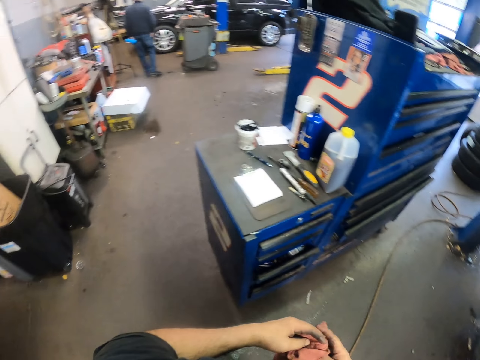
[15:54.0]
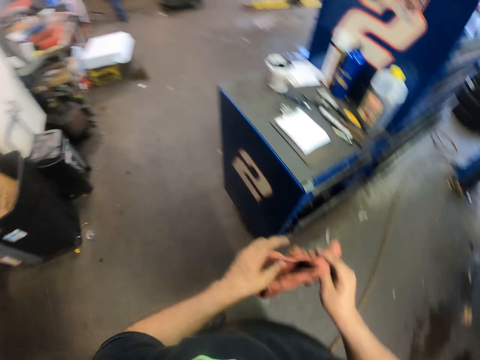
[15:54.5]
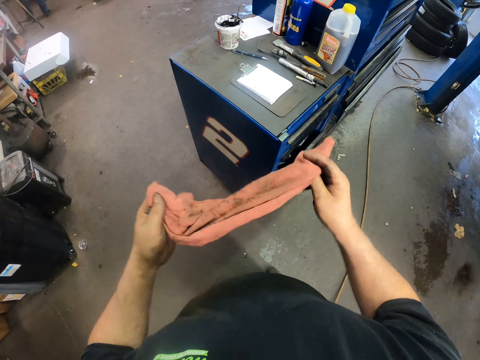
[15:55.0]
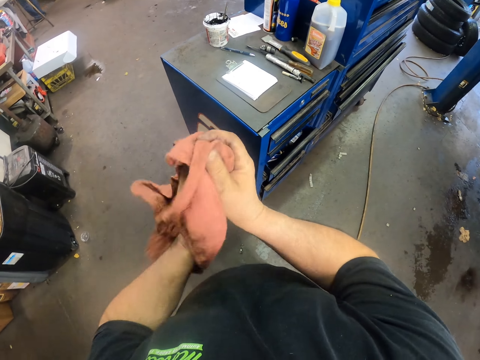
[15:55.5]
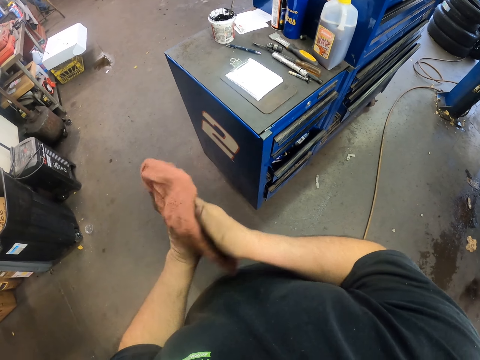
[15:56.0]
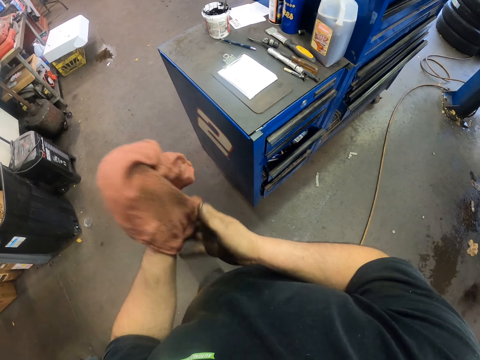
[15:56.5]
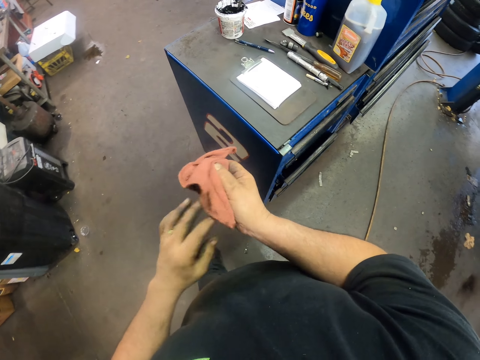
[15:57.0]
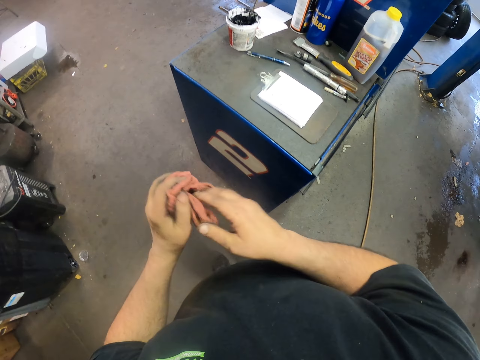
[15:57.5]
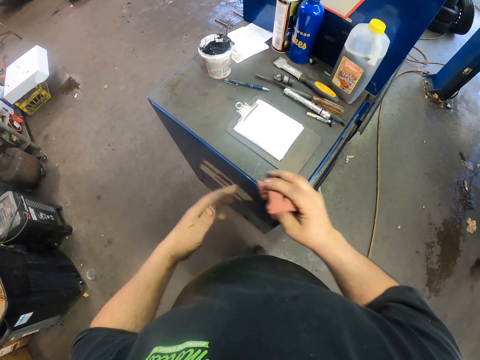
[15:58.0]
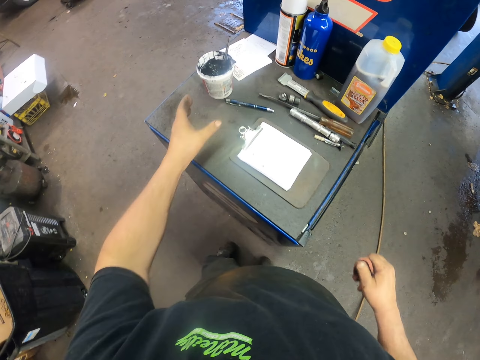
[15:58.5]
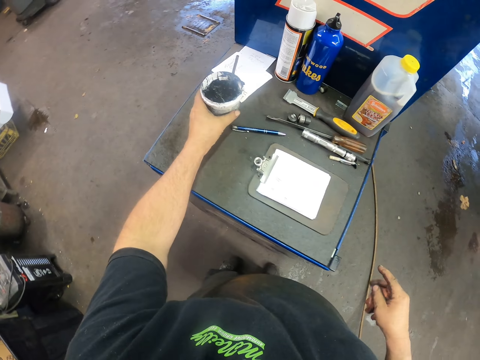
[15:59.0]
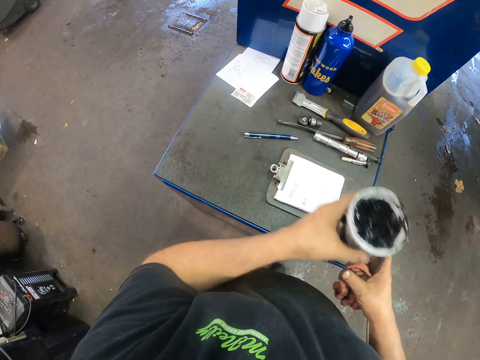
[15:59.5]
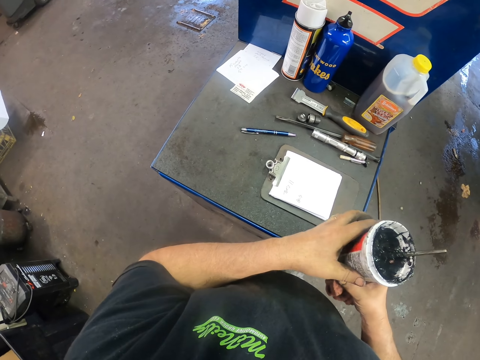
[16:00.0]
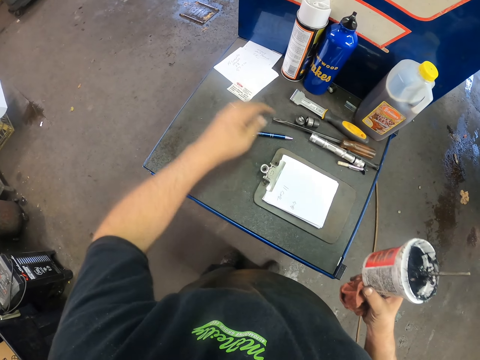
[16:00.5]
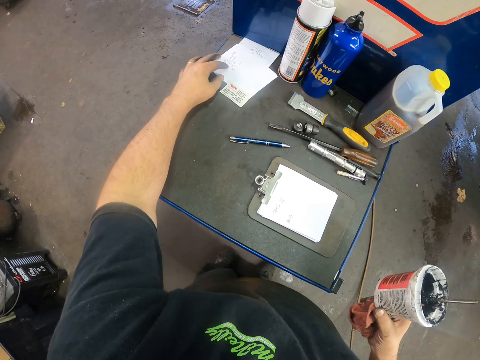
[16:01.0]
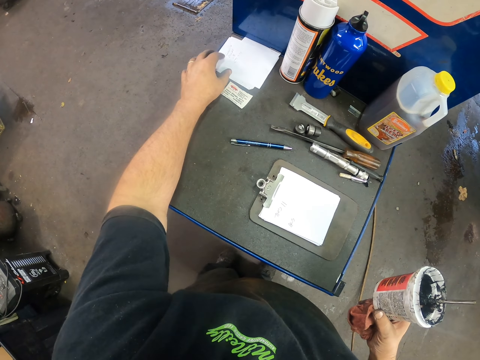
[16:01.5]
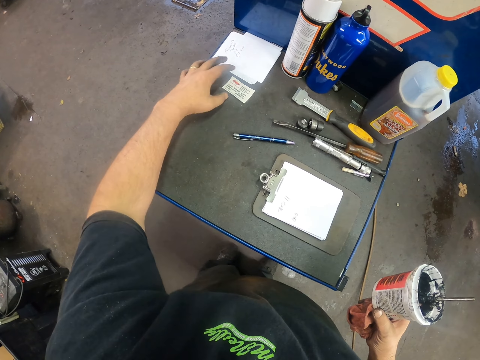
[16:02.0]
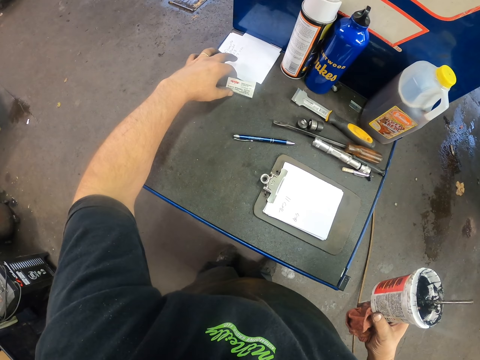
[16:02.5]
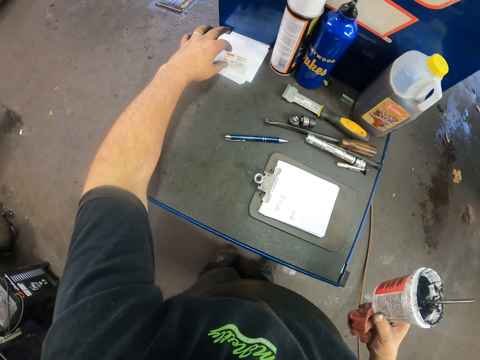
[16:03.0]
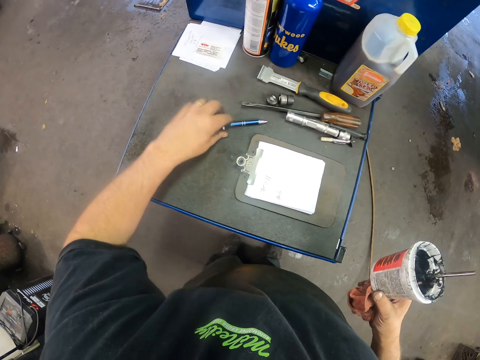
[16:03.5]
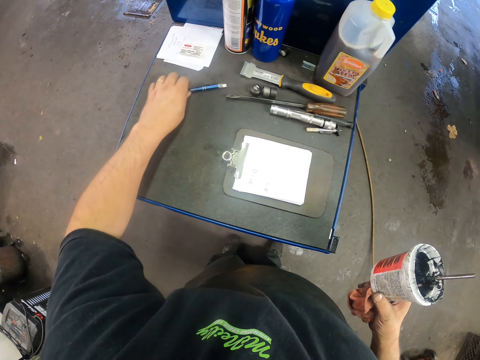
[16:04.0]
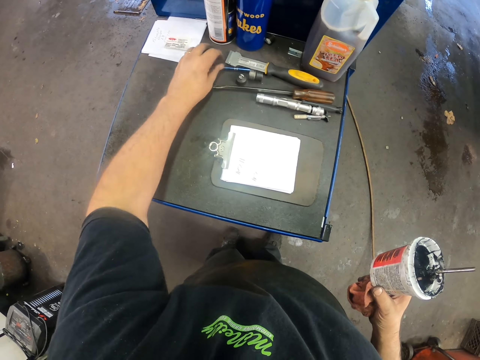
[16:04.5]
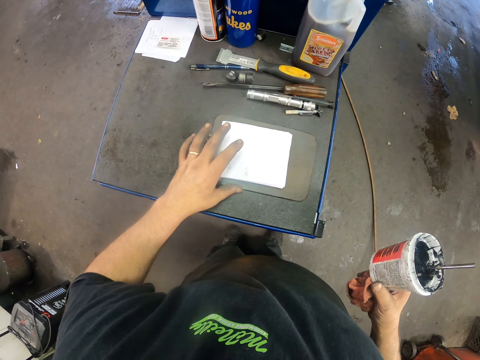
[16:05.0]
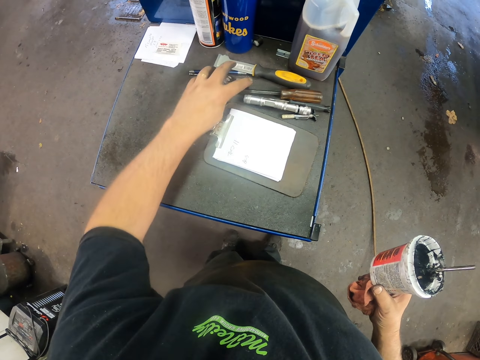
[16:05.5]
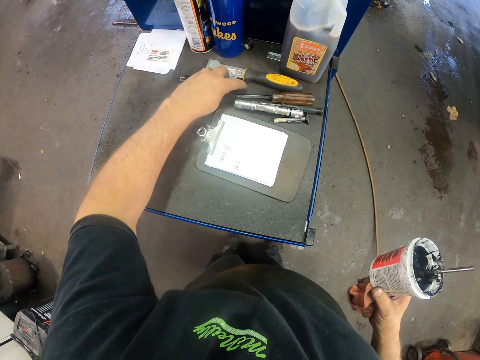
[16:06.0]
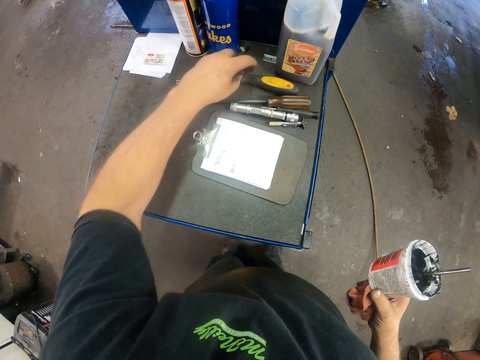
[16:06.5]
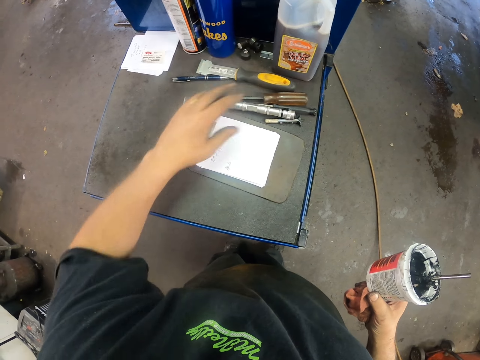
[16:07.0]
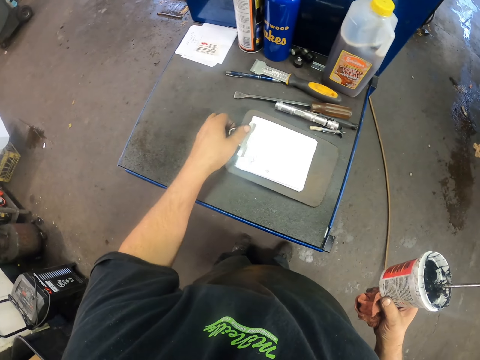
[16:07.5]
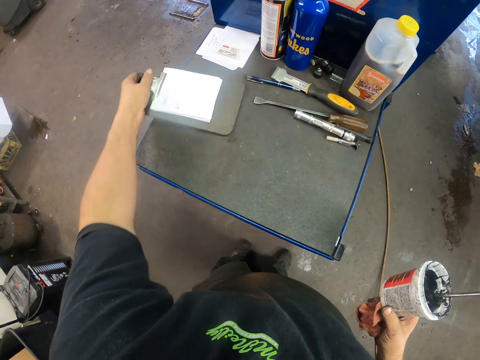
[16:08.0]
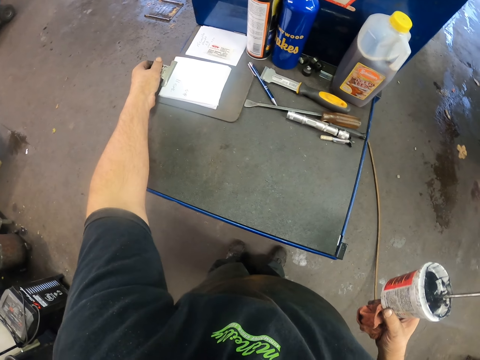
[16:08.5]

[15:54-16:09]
The camera wearer wipes a hand with a cloth. They pick a tin from the counter. They arrange the counter.

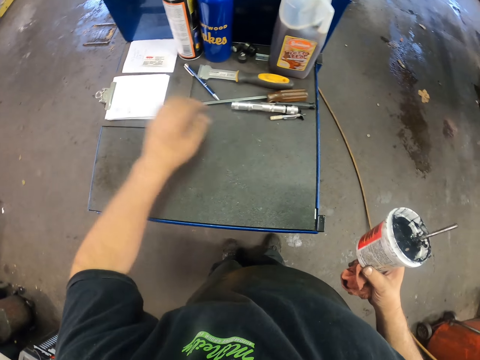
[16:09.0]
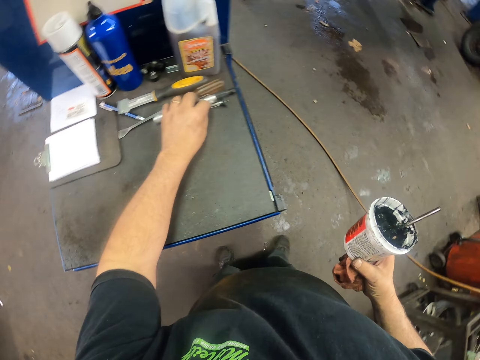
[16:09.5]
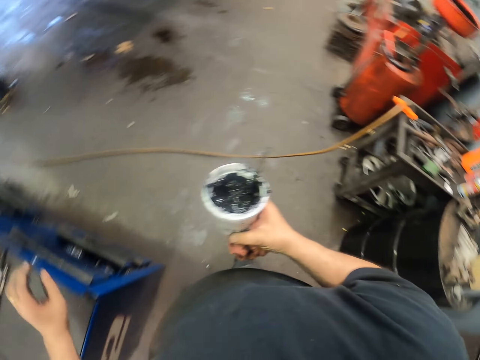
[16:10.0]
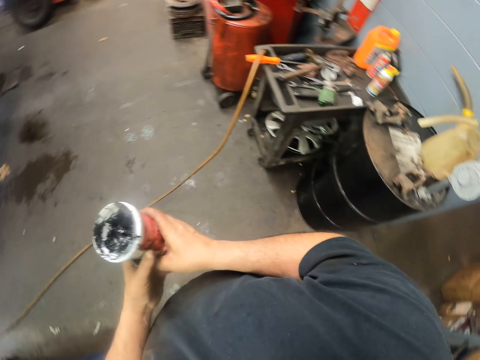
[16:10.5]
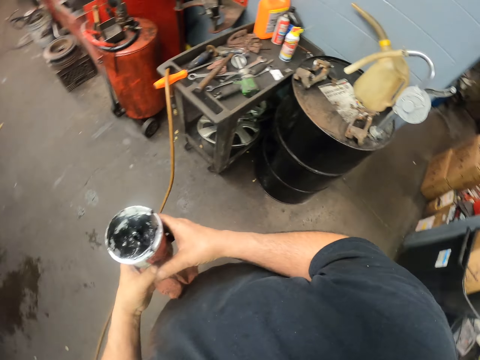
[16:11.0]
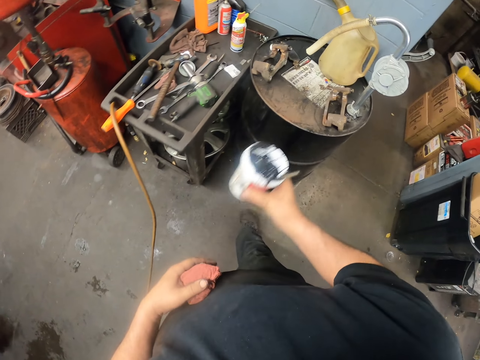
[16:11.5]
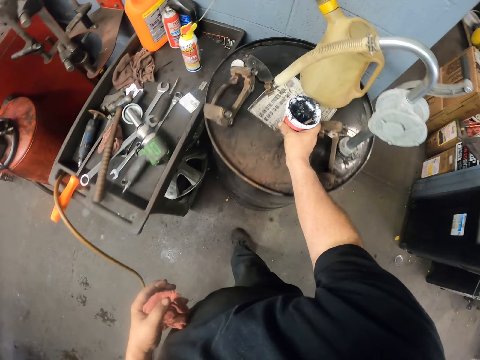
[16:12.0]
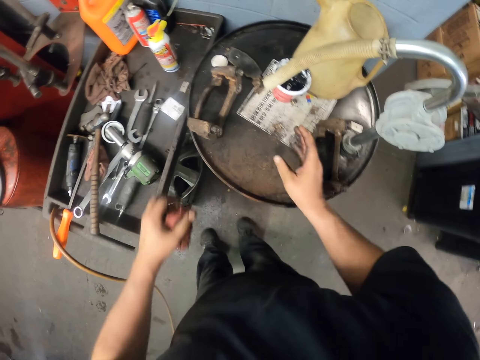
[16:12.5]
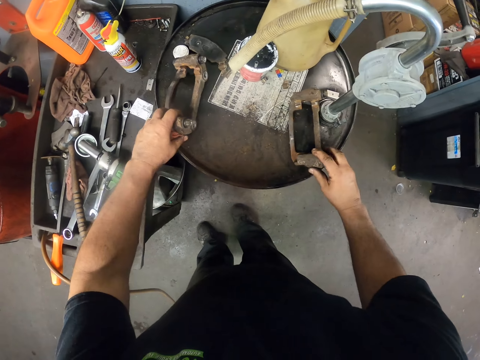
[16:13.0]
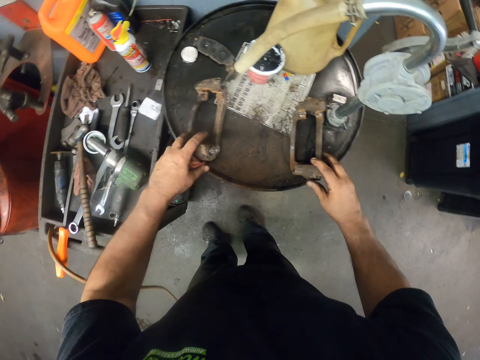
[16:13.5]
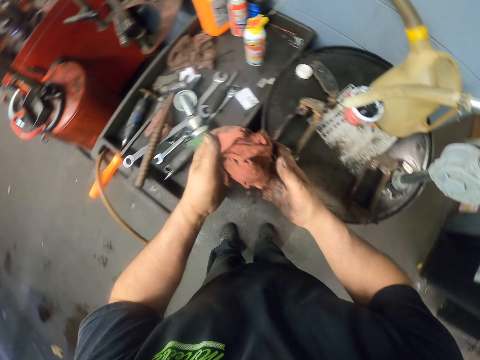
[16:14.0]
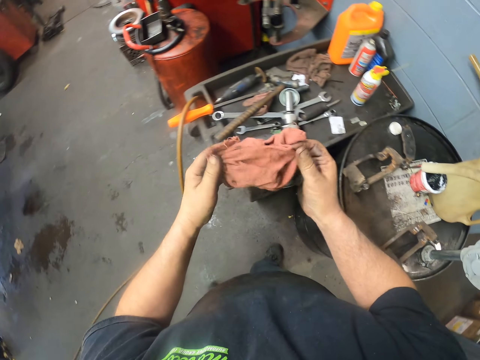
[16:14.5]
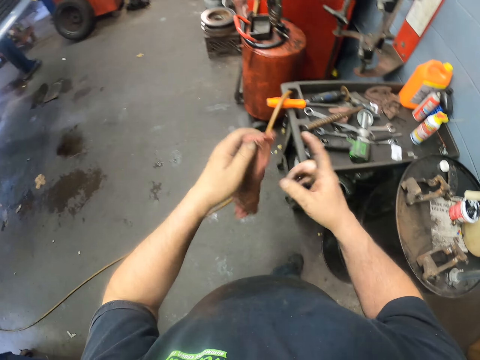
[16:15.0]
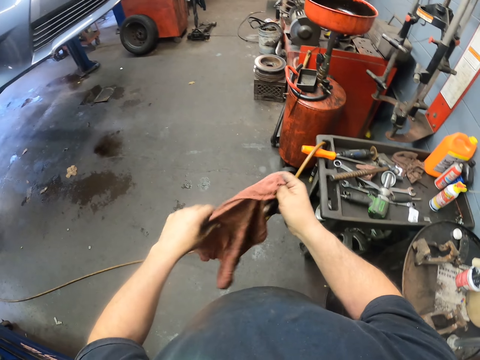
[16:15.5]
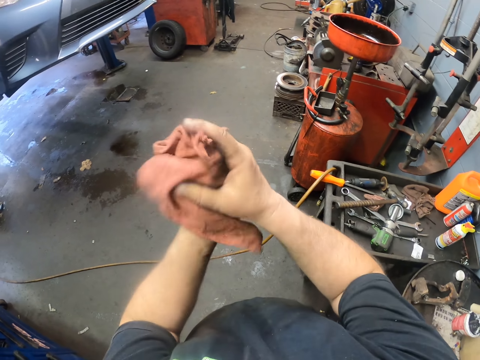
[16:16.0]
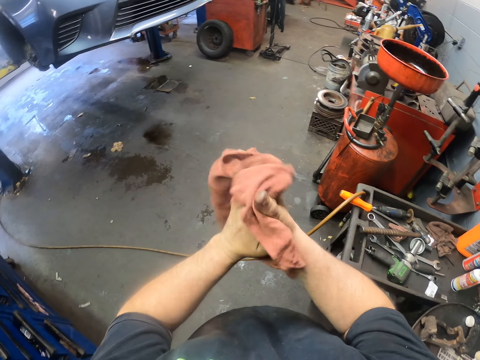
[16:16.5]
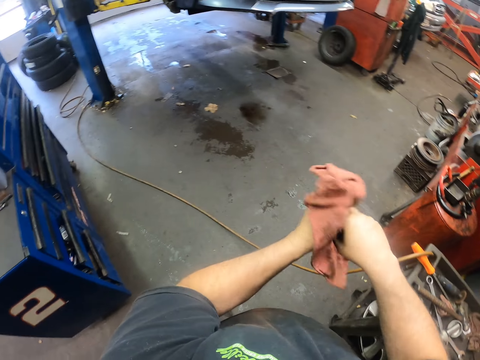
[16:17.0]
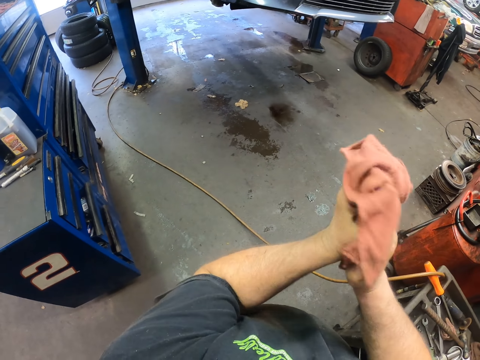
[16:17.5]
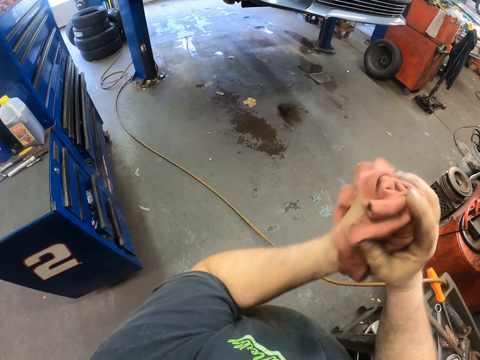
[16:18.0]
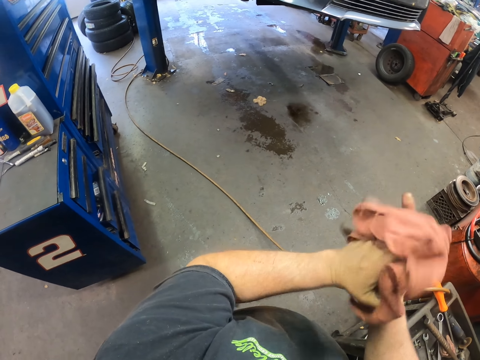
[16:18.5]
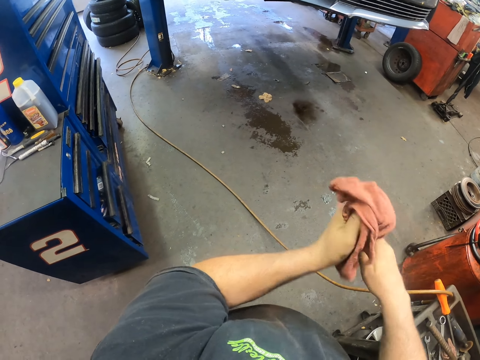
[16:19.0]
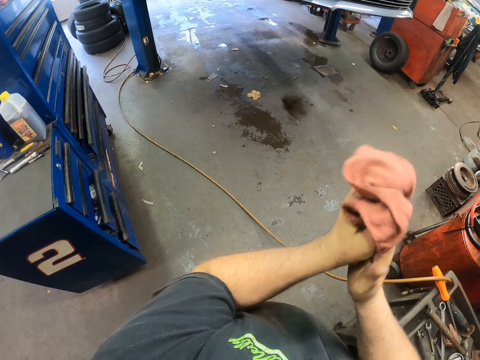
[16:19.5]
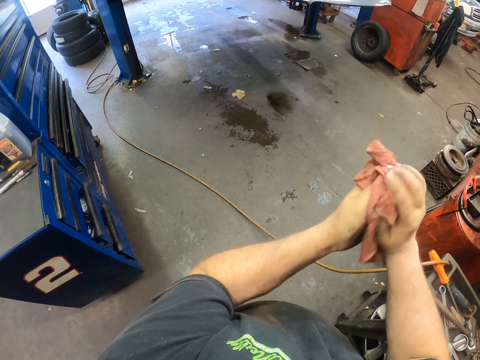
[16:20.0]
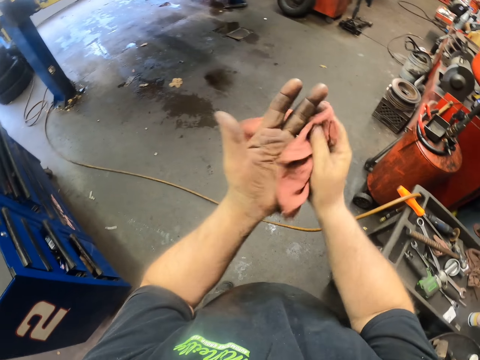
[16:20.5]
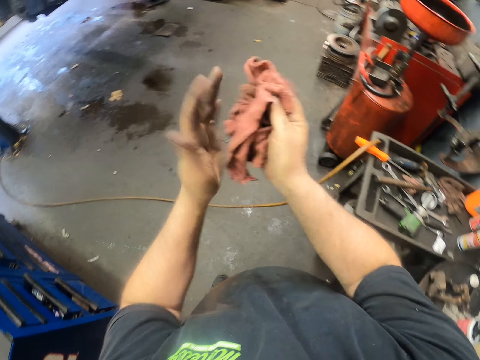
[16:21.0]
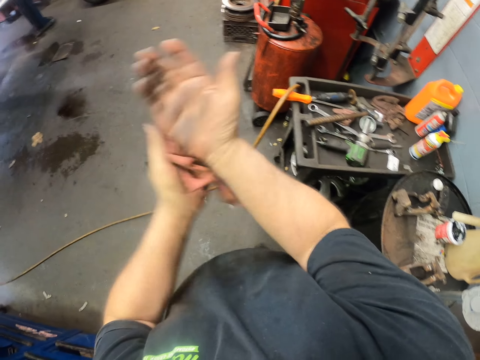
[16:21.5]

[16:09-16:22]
The camera wearer walks in the garage. They put the tin on the drum. They adjust metal on the drum. They wipe a hand with a cloth.
